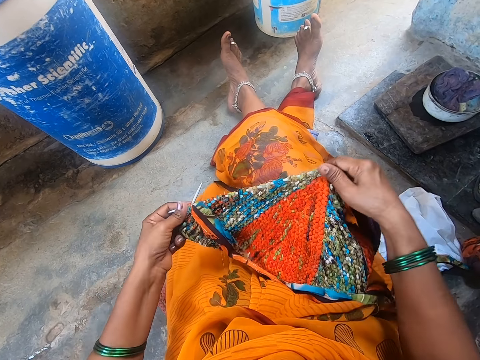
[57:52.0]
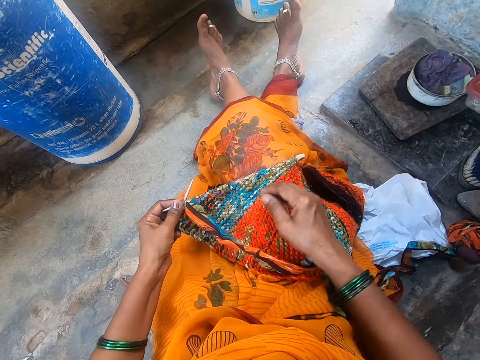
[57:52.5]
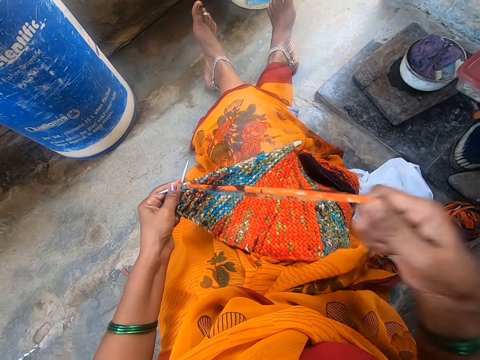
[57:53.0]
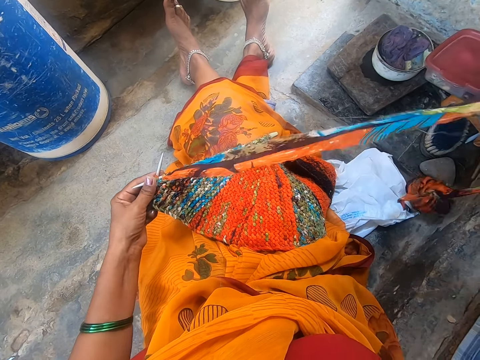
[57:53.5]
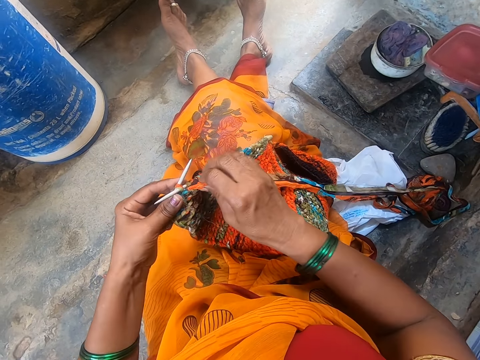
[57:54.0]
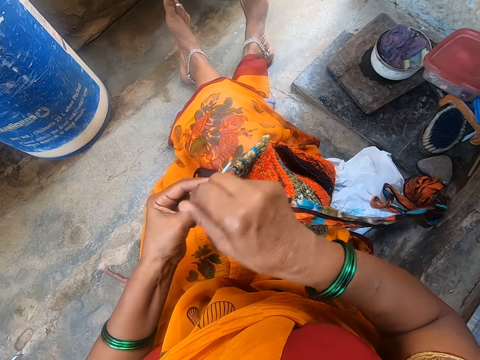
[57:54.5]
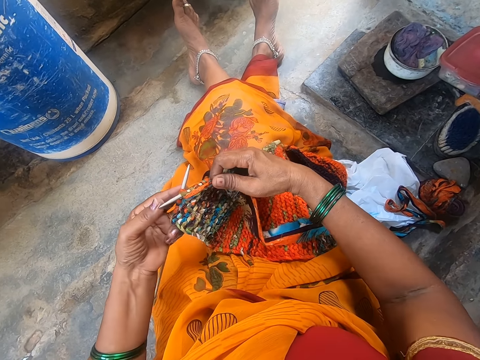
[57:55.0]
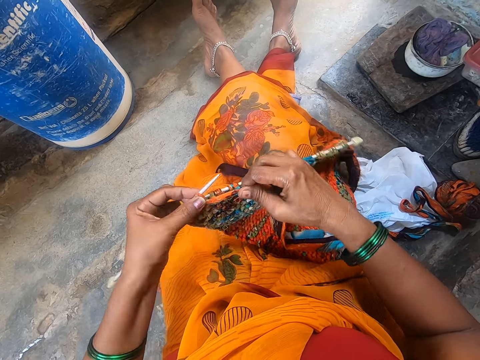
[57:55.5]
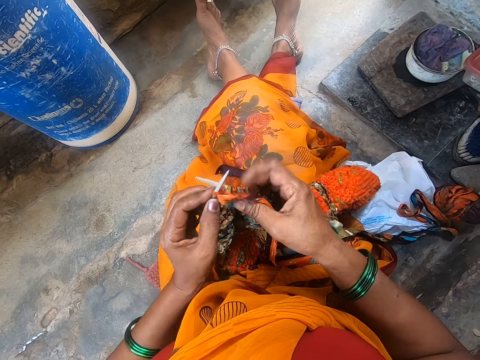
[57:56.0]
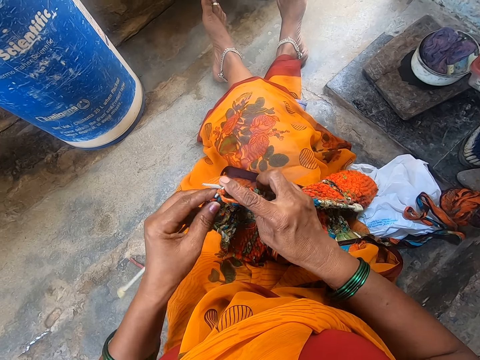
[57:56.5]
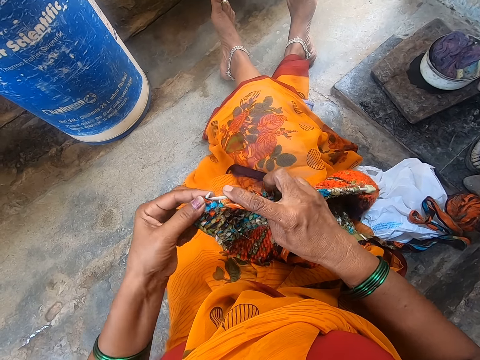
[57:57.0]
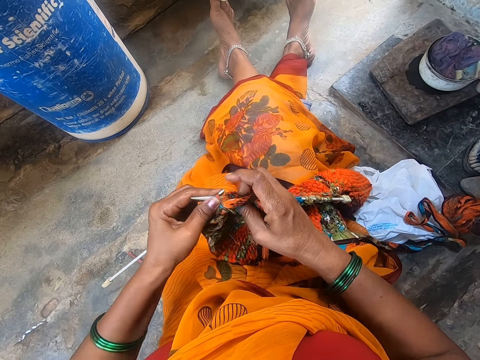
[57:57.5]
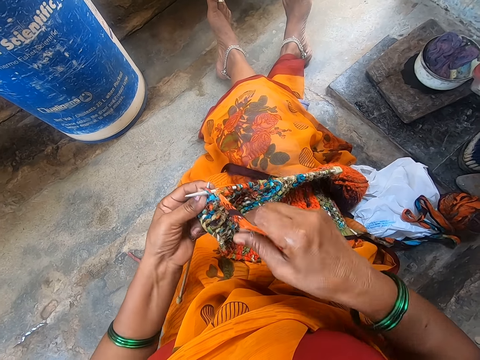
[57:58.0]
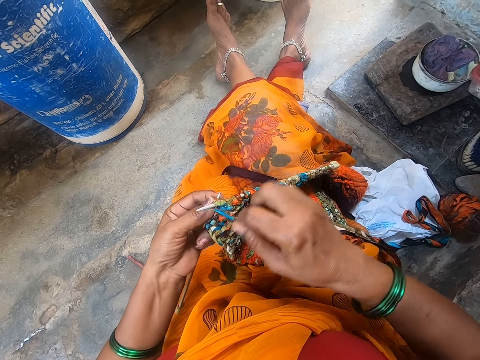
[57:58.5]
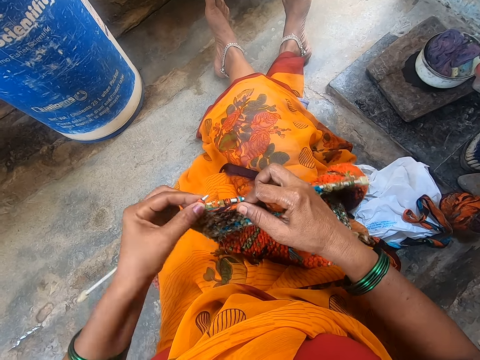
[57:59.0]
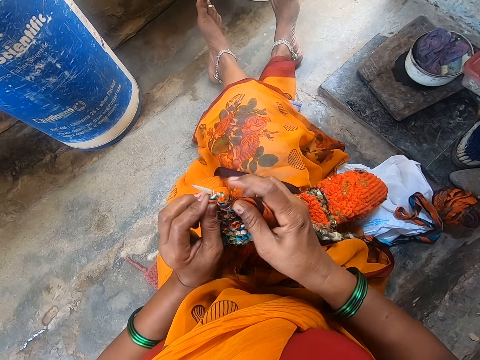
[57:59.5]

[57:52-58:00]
The camera wearer looks at the thread fabric. They sew the fabric.

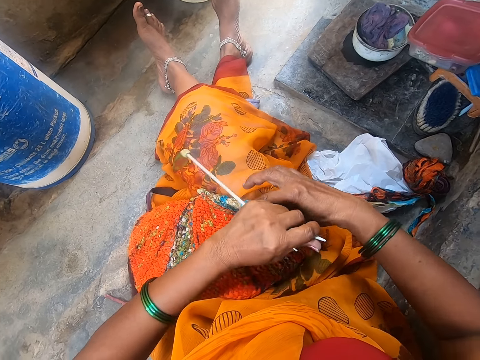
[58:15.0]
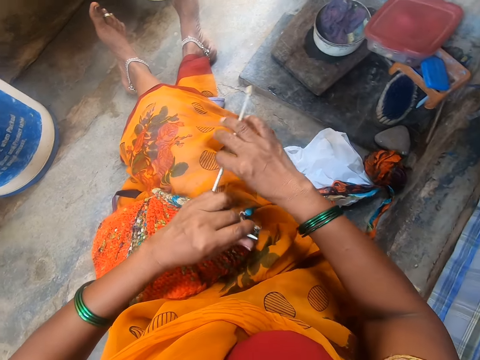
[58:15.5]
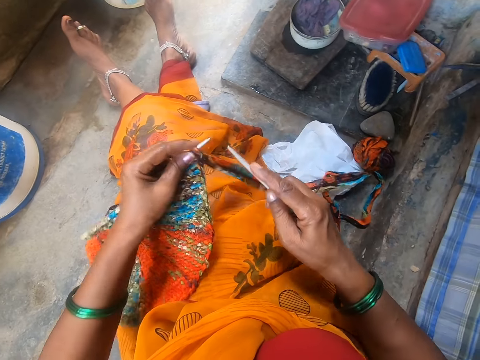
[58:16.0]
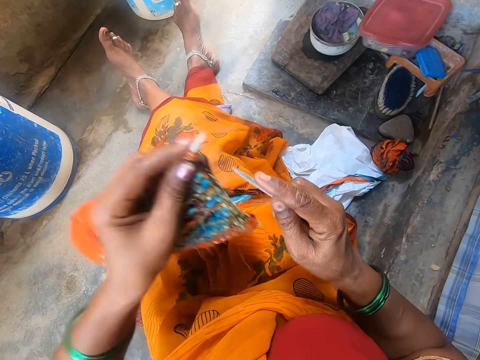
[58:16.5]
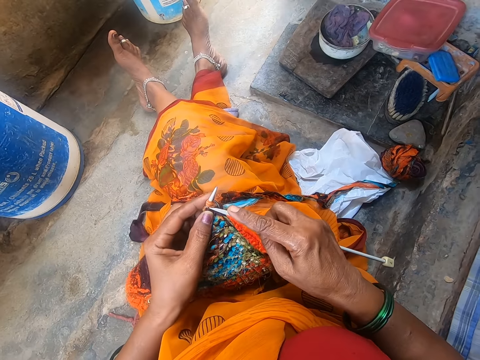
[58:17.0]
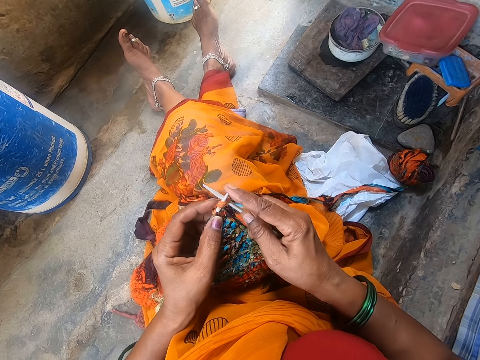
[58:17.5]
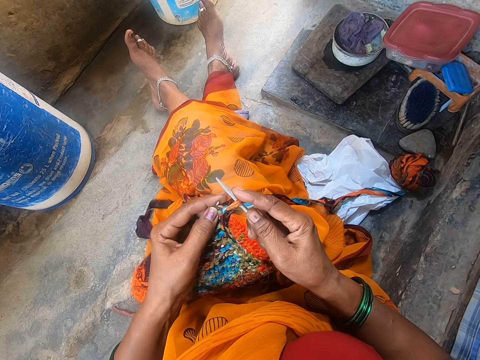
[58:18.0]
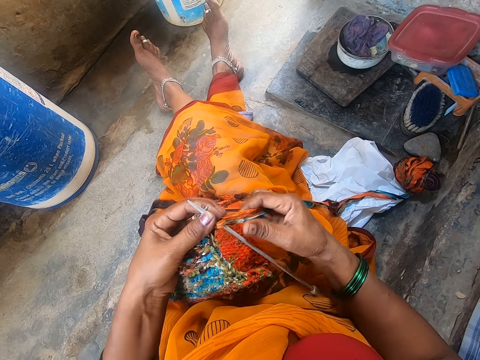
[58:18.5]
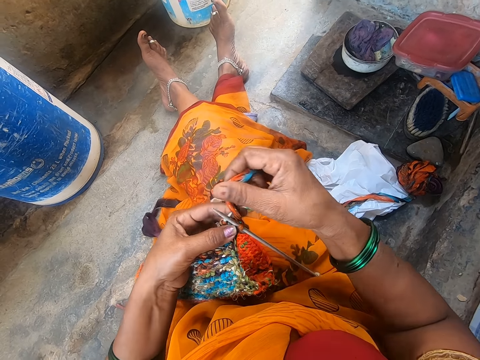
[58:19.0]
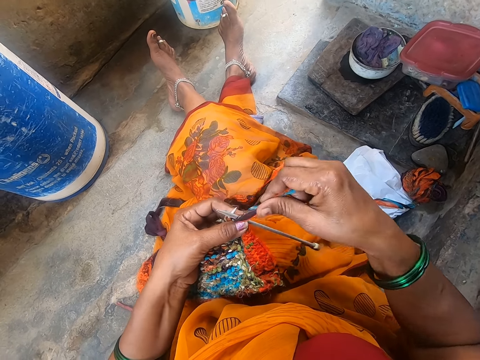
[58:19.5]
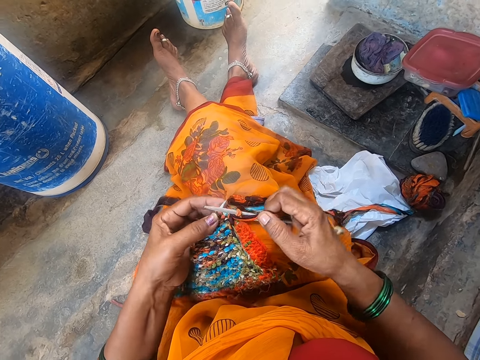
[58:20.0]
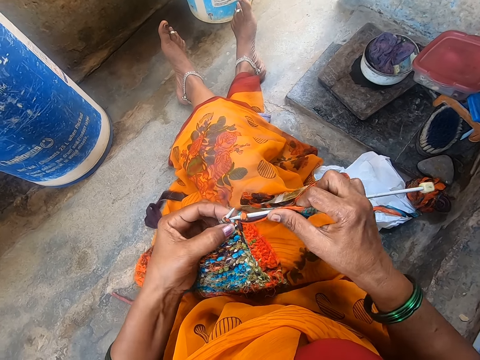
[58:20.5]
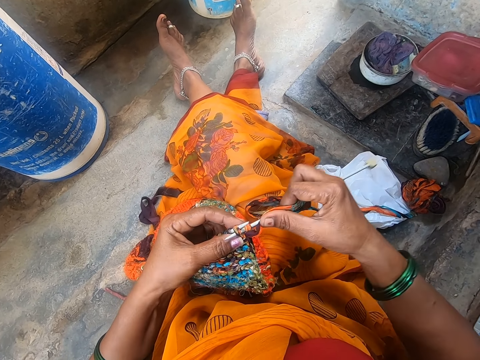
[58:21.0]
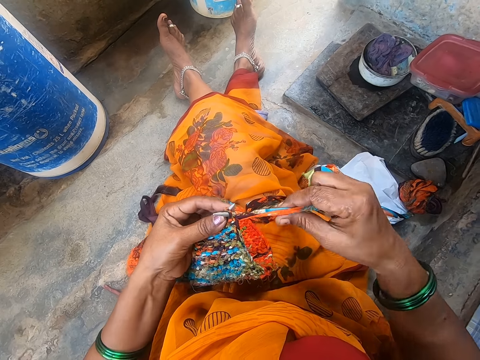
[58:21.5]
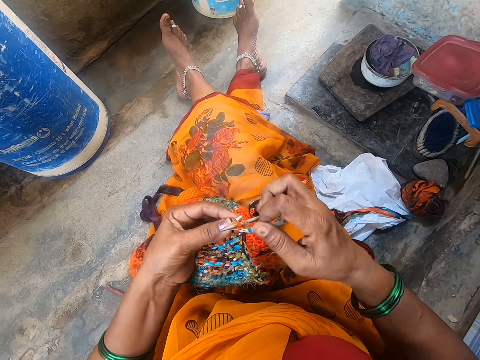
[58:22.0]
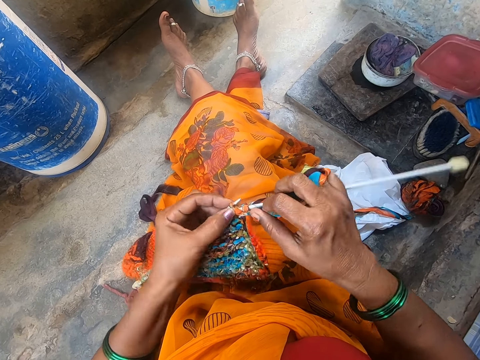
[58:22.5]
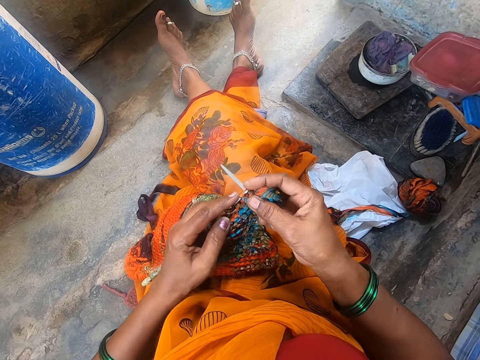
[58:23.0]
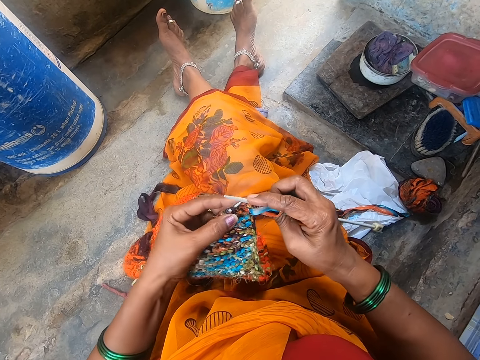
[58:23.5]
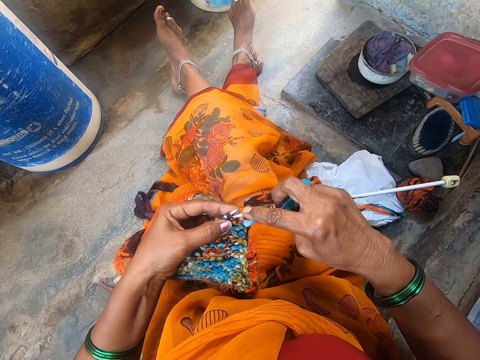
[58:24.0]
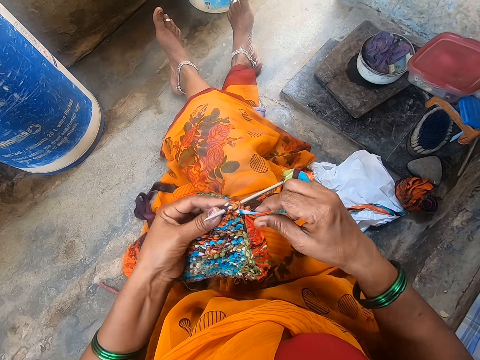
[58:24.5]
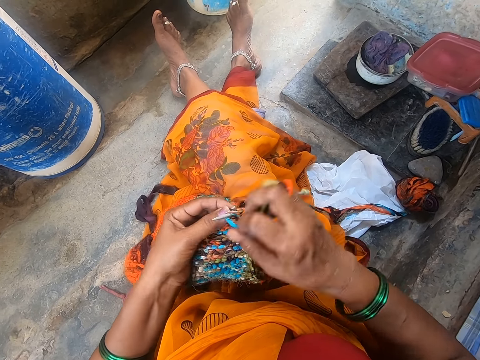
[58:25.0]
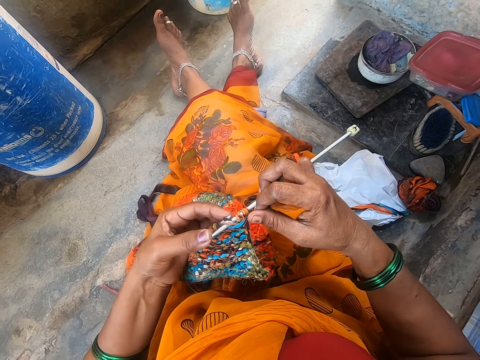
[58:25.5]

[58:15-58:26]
The camera wearer turns the needle to the right hand.

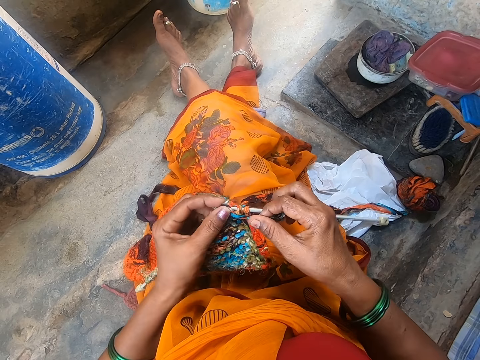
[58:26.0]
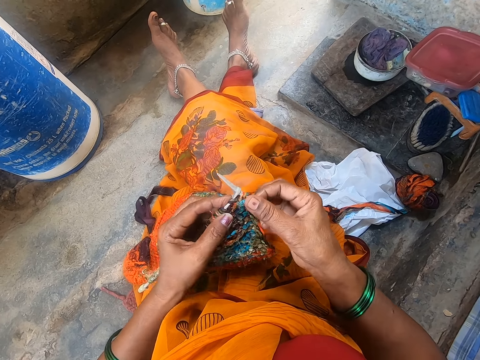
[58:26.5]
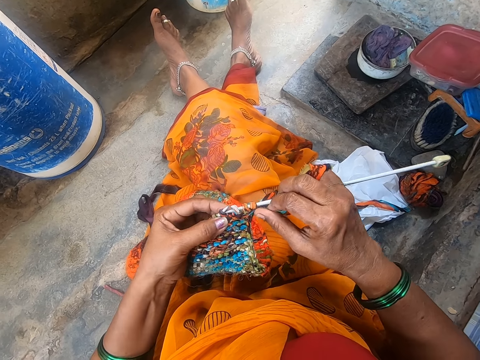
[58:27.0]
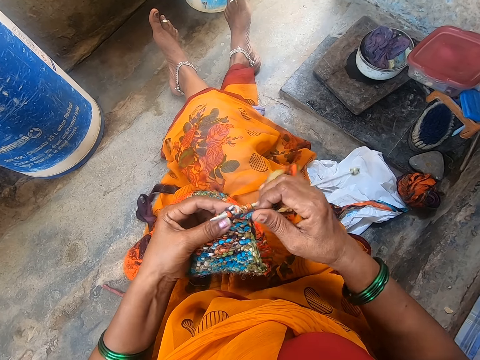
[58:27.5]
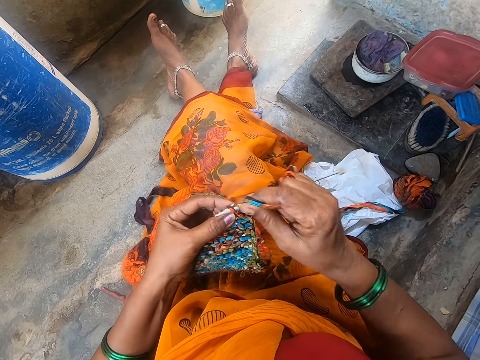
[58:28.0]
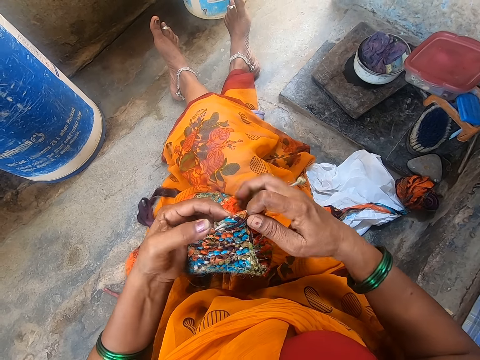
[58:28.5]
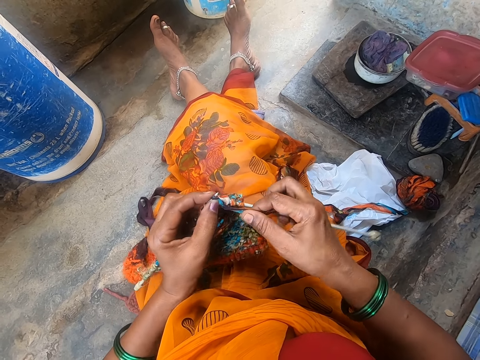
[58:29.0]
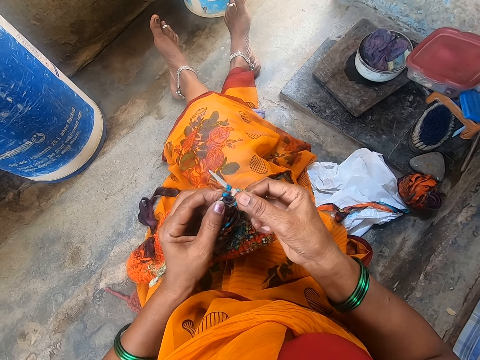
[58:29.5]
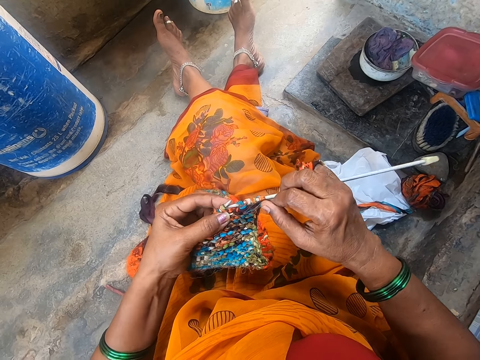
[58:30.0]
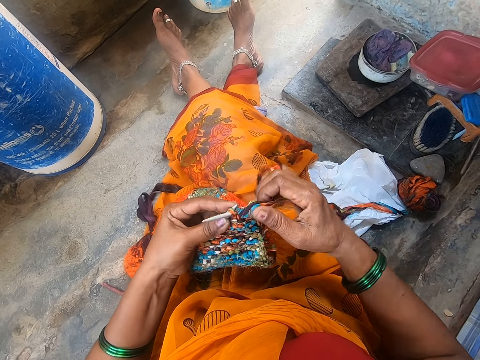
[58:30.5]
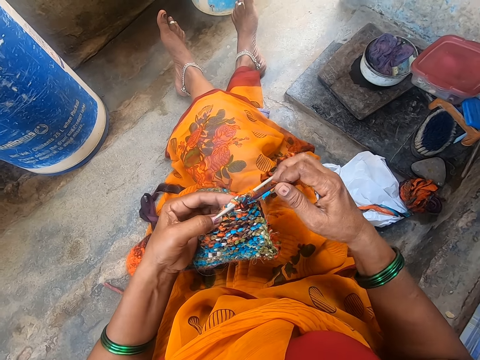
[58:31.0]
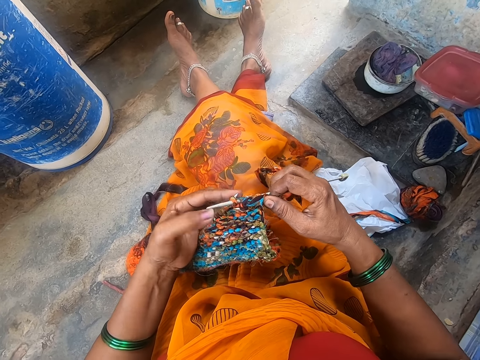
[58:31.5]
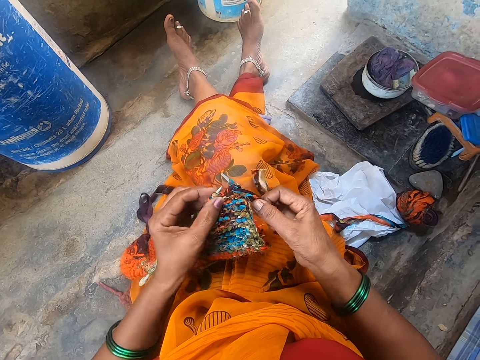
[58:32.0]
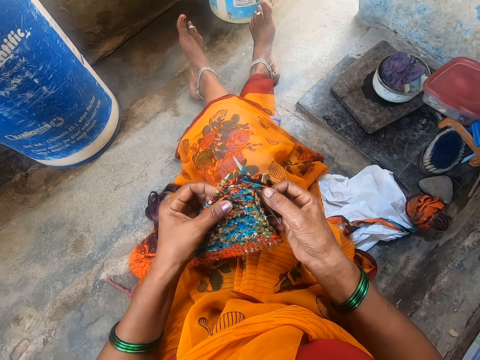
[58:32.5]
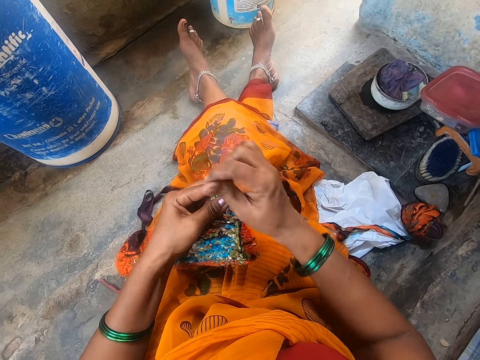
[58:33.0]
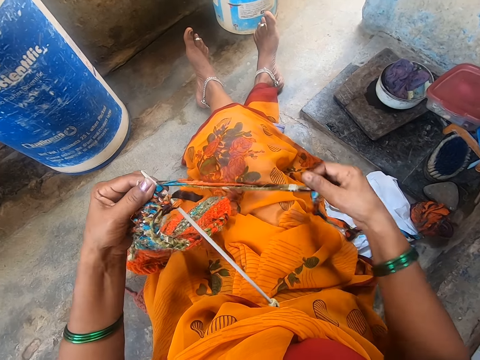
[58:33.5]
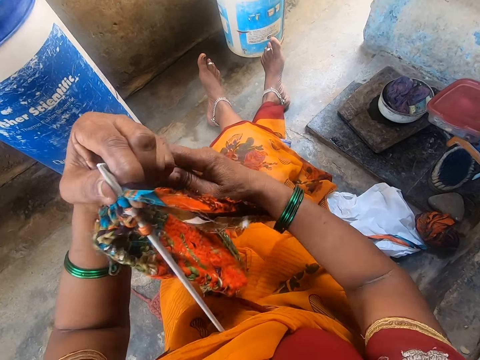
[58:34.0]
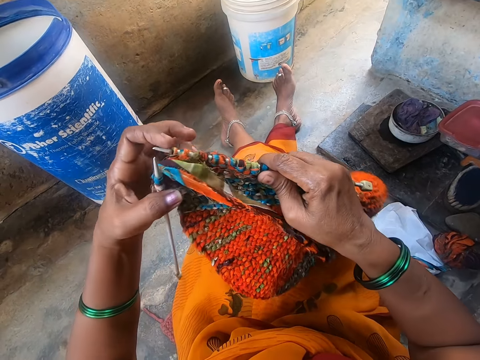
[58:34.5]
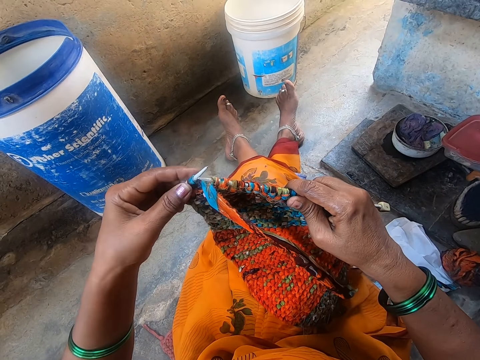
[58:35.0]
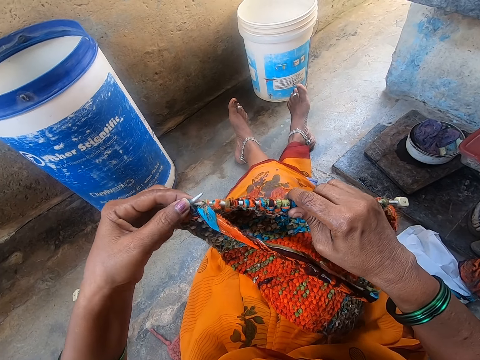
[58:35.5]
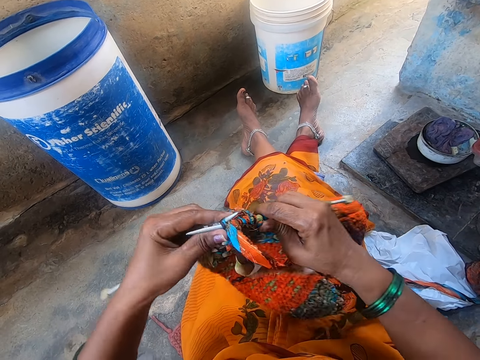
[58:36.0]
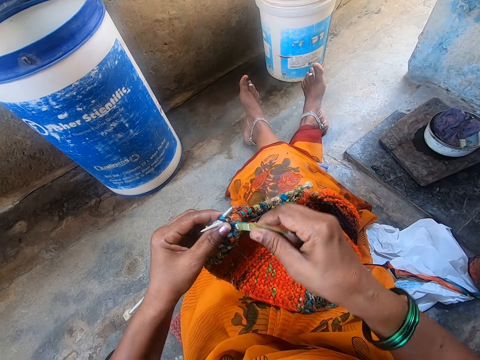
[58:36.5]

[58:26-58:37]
The camera wearer adjusts the fabric.
